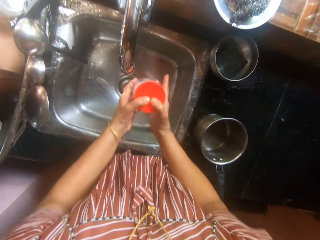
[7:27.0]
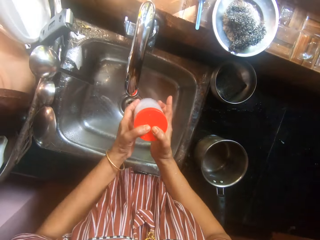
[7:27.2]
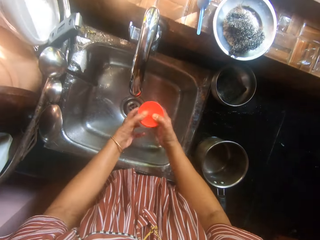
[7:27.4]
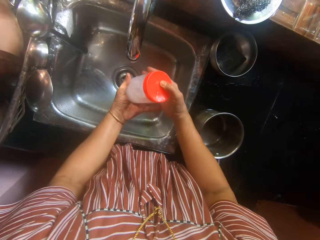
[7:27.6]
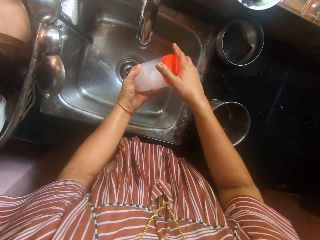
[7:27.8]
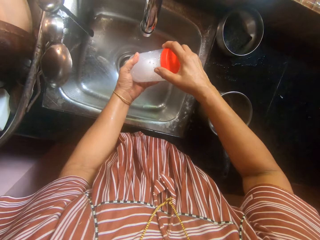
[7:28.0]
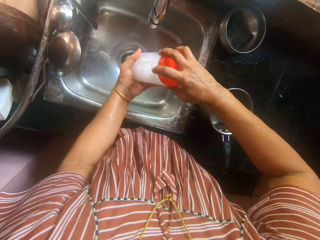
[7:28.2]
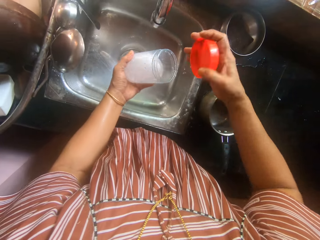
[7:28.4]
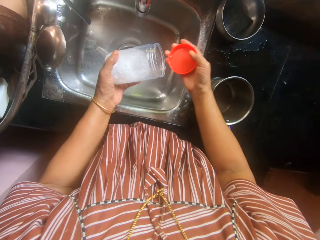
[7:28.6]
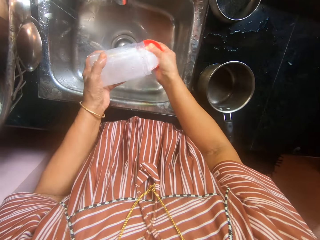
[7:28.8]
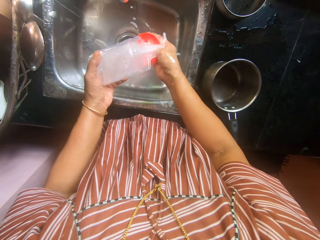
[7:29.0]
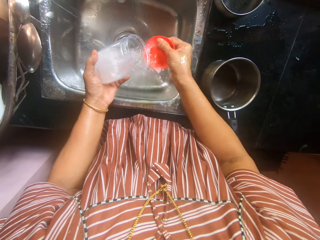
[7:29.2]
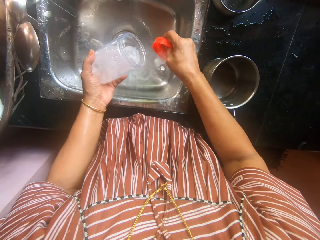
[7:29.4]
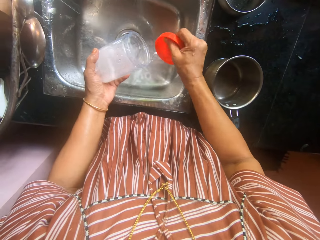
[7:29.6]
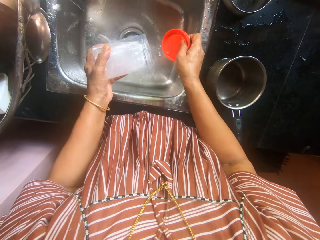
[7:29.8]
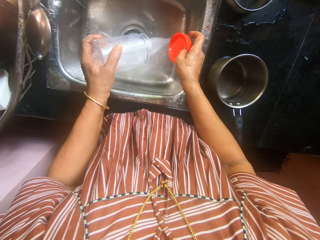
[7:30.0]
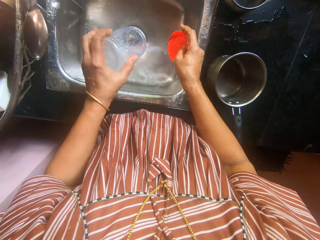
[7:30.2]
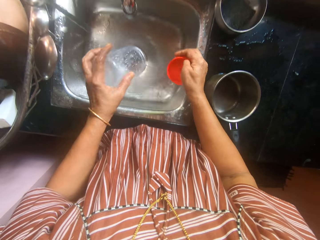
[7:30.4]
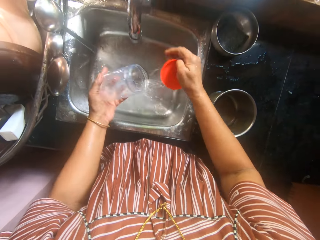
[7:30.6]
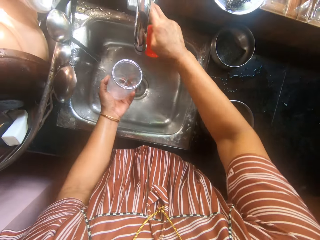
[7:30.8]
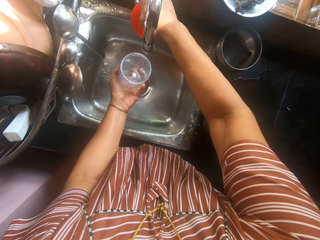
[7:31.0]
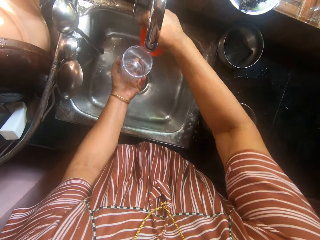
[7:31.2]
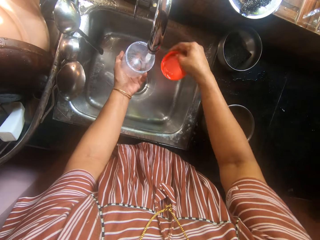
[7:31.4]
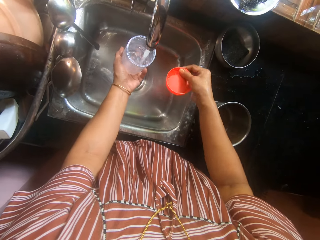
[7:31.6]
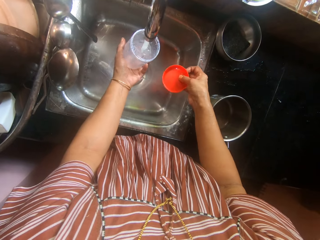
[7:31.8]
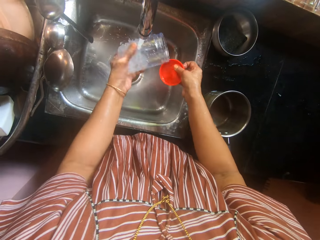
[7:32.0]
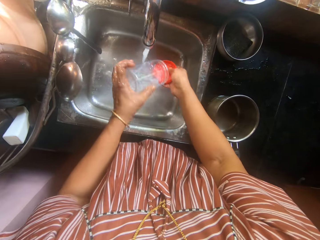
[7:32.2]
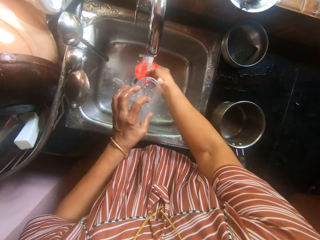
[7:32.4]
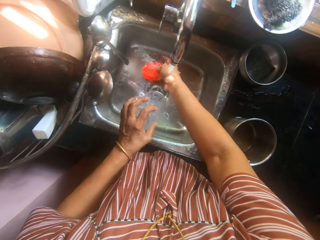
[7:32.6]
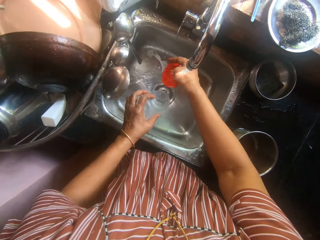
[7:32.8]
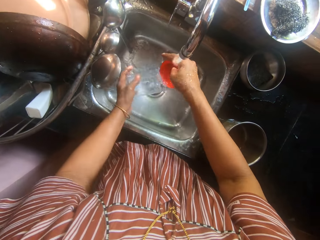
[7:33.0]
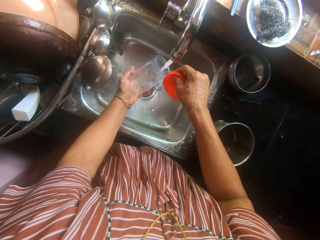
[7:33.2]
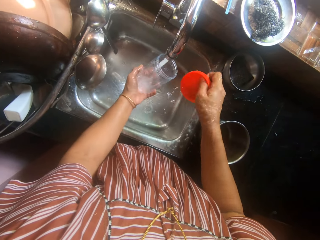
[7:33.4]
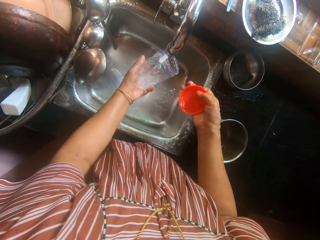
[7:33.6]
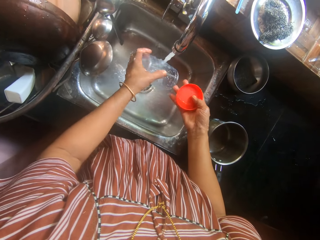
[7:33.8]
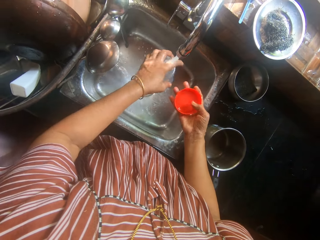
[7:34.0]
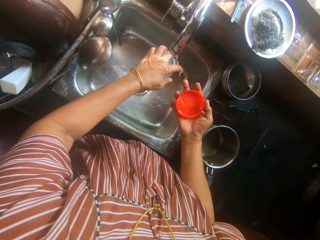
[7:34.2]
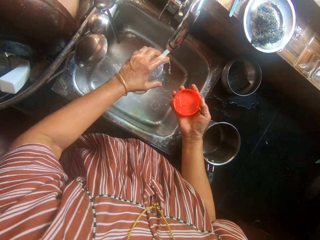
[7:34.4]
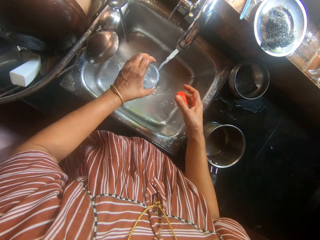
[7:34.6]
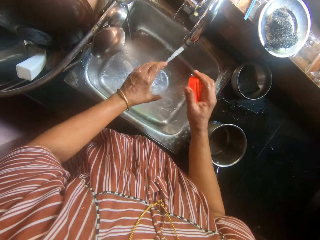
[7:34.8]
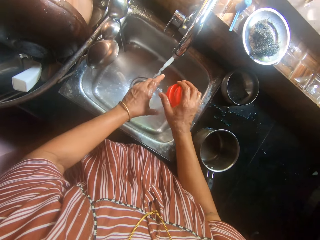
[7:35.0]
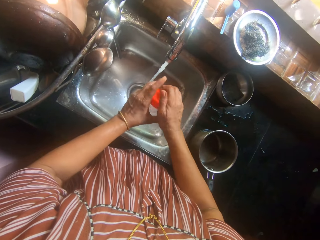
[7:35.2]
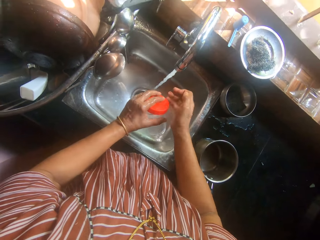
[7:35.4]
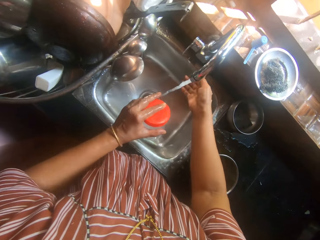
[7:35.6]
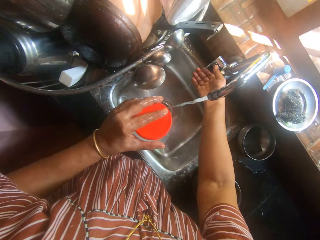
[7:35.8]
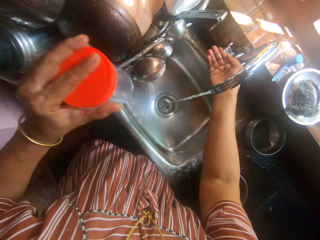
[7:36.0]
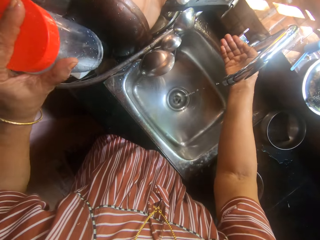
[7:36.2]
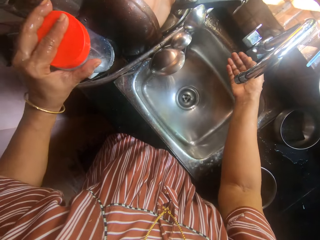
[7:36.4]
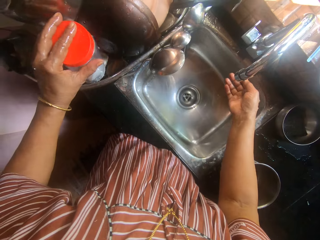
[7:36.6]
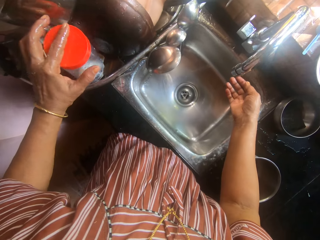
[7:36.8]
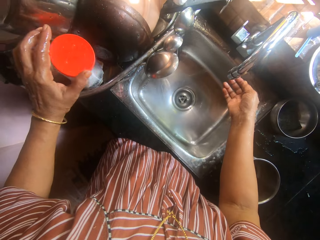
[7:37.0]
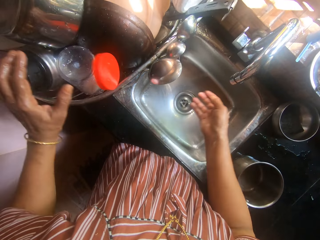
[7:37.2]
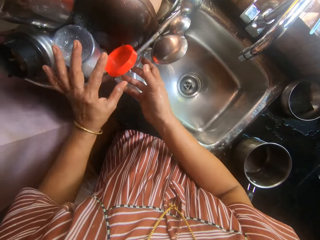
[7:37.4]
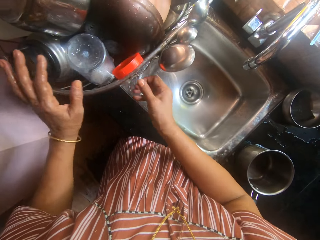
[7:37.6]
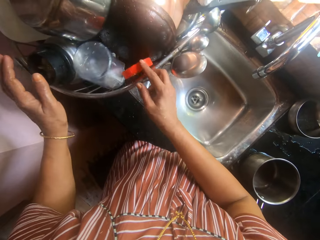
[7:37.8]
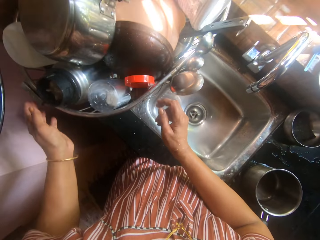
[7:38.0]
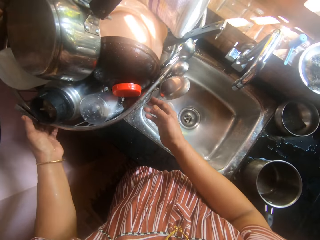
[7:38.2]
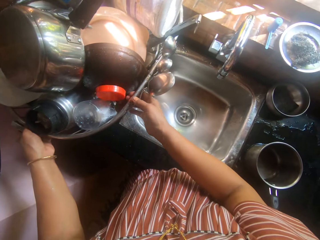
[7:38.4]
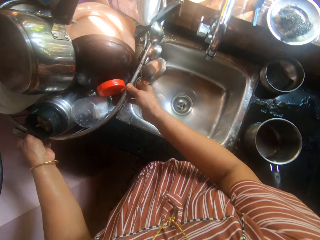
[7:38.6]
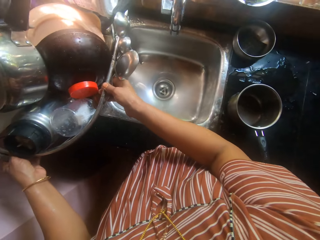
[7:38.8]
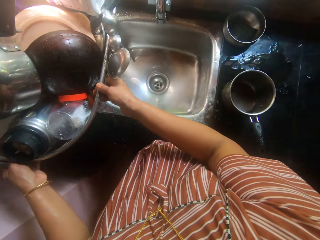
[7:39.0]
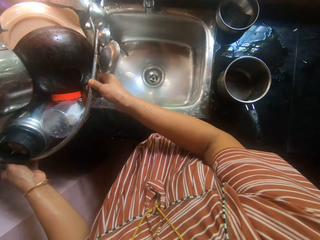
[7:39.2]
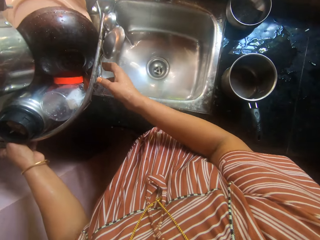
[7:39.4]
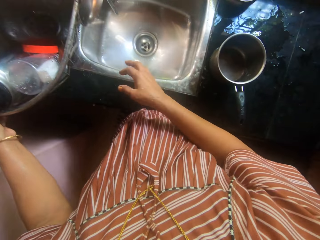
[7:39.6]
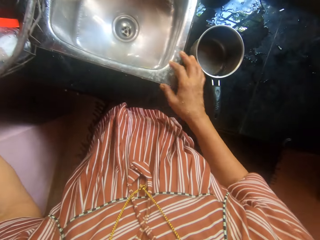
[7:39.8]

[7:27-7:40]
The camera wearer opens the red cover plastic container with her right hand. She pours the water from the red cover plastic container in the sink. She cleans the plastic container. She closes the tap by its handle on the sink with her right hand. She pours water into the opened red cover plastic container from the tap in the sink. She opens the water tap. She rinses the container with the water from the tap in the sink. She drops the red cover plastic container in the rack on other utensils with her left hand.

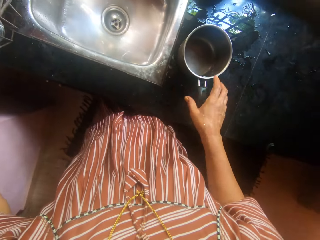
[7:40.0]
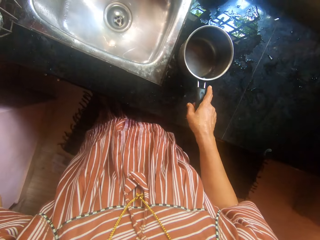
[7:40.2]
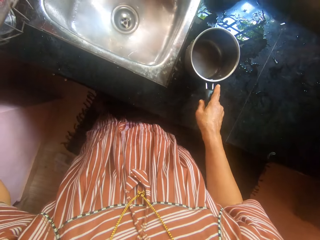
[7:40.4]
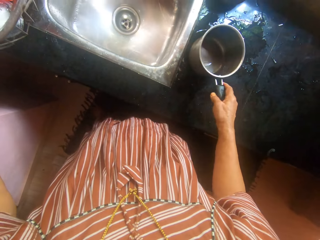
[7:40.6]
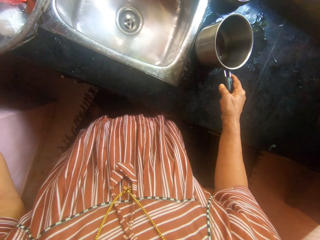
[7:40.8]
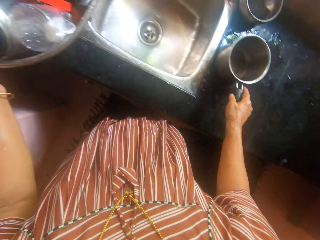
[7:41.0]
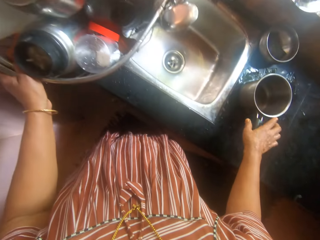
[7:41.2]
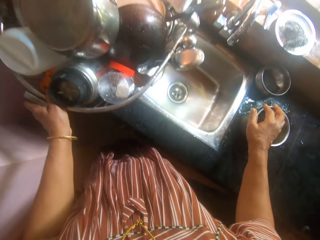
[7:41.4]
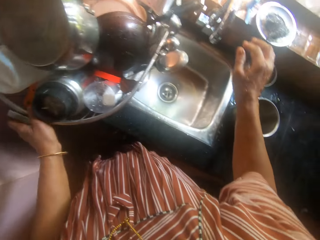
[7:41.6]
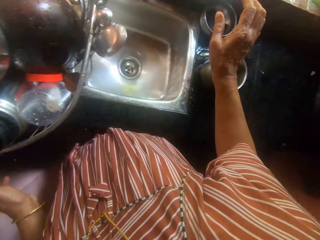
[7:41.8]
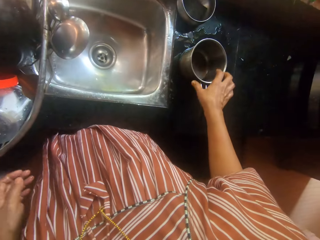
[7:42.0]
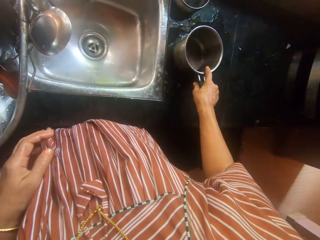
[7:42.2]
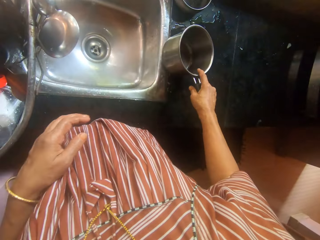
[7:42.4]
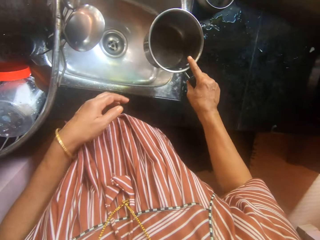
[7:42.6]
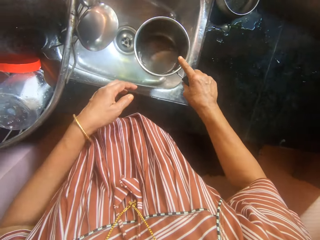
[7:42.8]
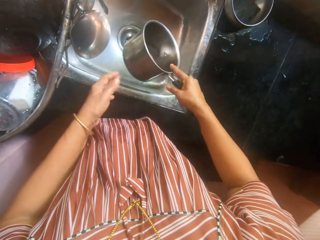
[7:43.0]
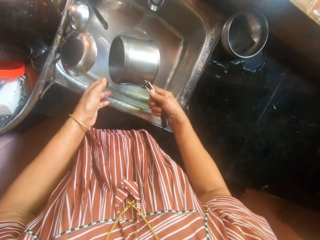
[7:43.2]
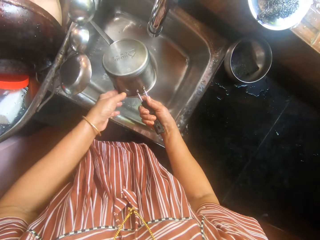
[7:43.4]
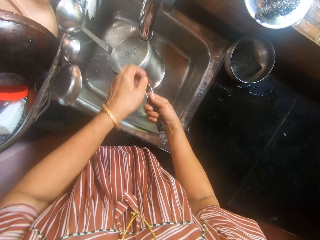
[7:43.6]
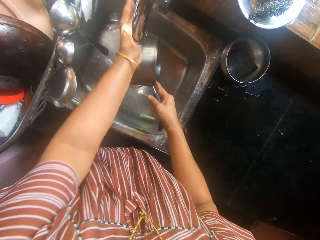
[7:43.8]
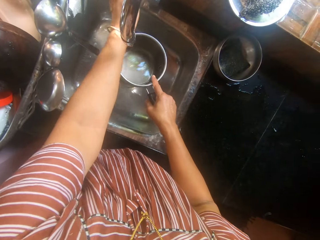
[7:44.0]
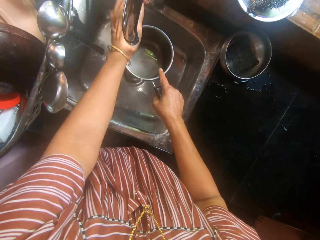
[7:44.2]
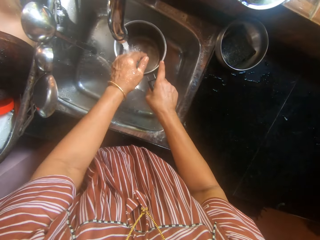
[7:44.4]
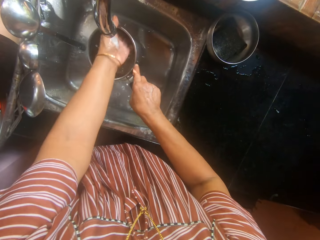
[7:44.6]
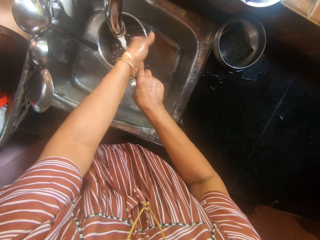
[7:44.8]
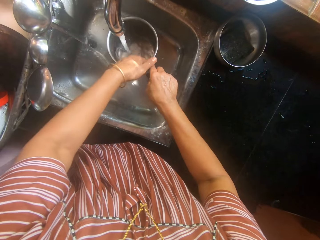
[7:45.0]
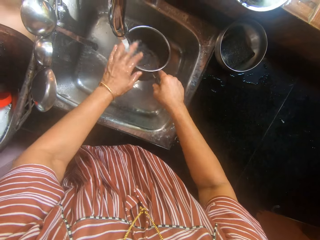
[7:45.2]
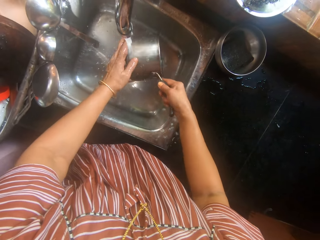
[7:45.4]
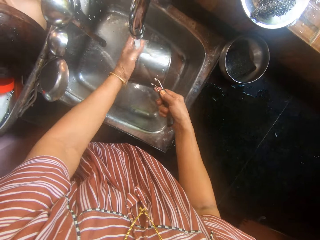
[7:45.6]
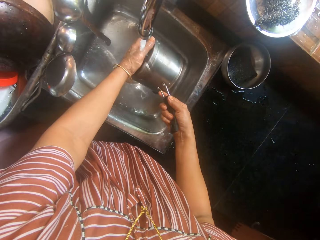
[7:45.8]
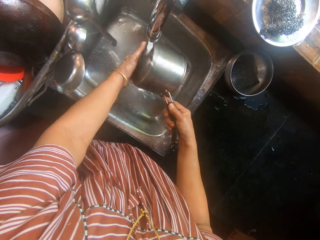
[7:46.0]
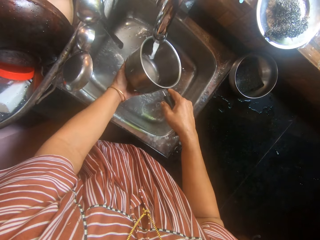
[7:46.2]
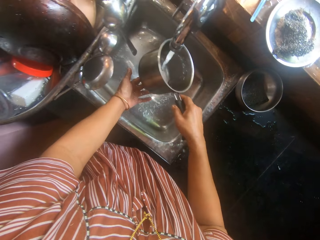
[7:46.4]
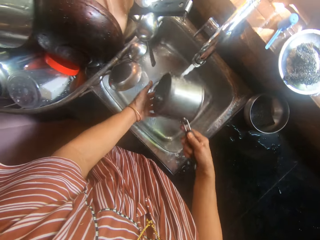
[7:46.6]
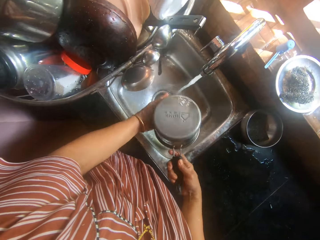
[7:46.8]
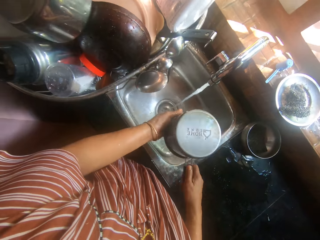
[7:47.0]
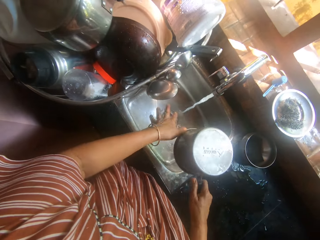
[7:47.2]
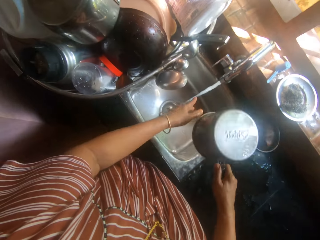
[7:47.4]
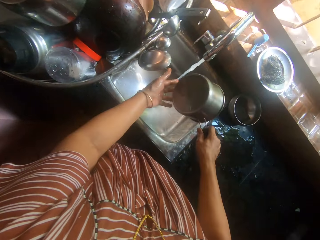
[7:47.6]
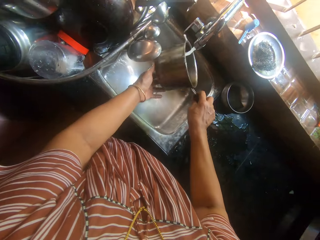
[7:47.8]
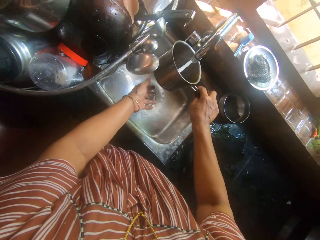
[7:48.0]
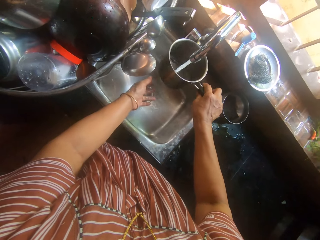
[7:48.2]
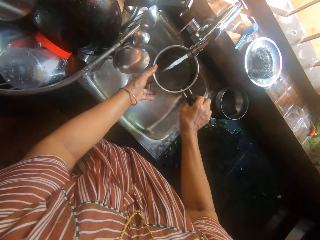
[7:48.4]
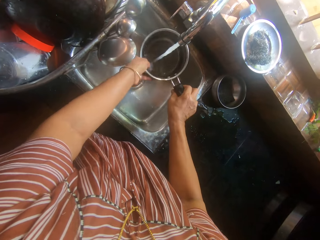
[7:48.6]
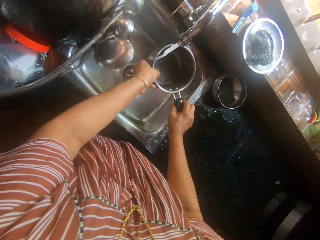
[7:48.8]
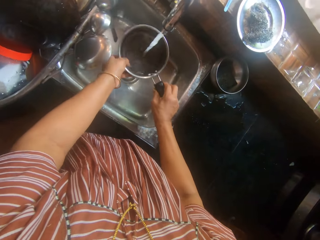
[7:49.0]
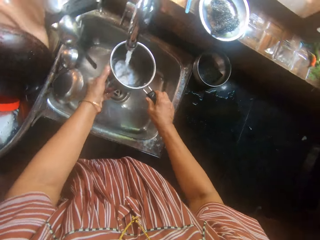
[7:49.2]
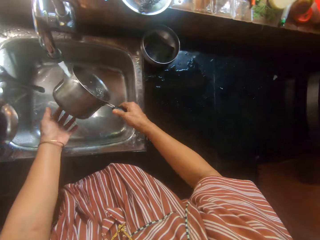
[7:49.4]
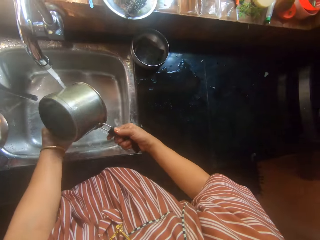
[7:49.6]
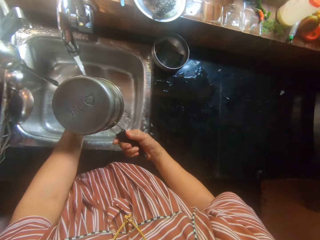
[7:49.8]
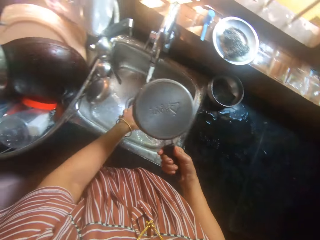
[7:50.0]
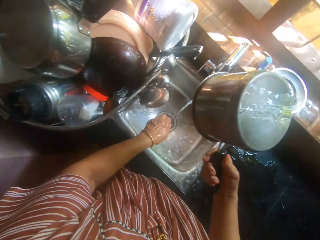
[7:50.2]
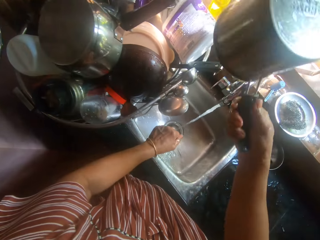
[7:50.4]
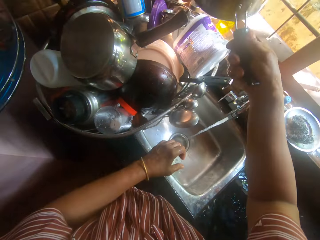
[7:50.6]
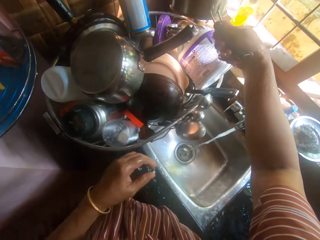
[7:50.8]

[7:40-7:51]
The camera wearer picks the stainless steel pot on the slab with her right hand. She holds the pot. She drops the stainless steel pot on the slab with her right hand. She picks the stainless steel pot on the slab with her right hand. She opens the tap by its handle on the sink with her right hand. She rinses the stainless steel pot in the sink with water from the tap.
